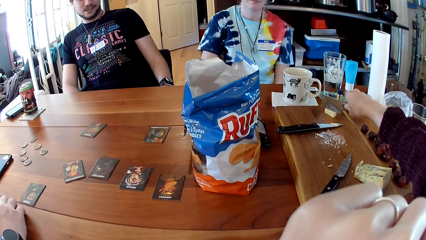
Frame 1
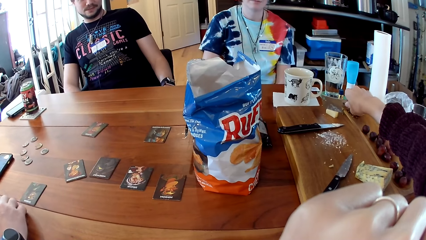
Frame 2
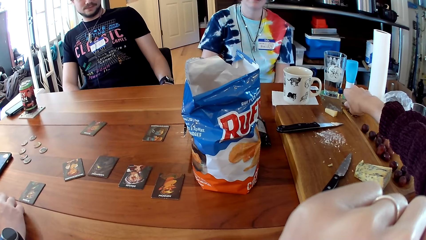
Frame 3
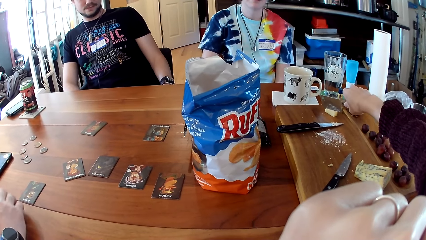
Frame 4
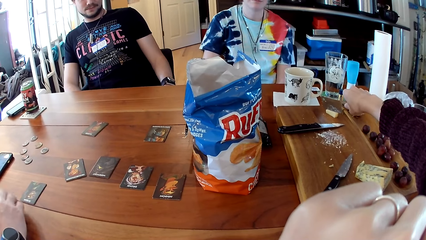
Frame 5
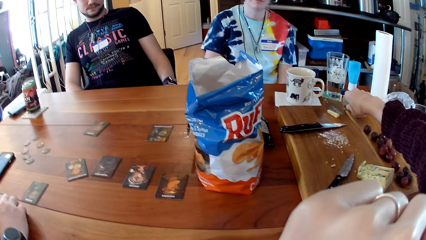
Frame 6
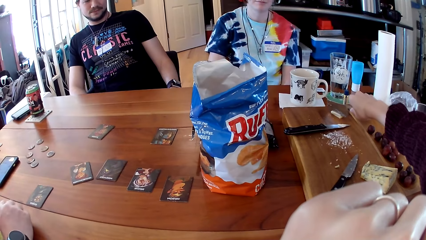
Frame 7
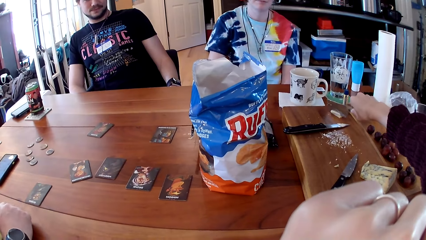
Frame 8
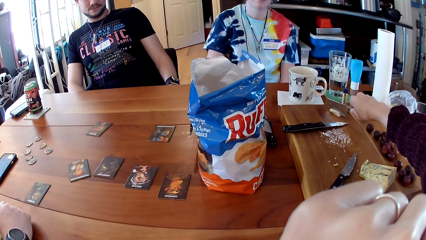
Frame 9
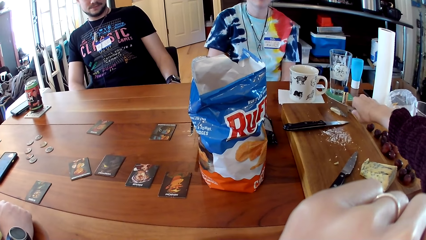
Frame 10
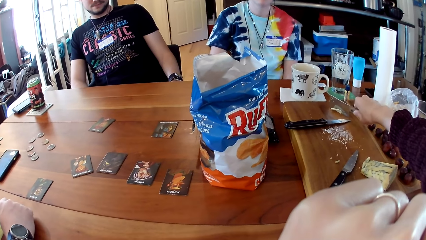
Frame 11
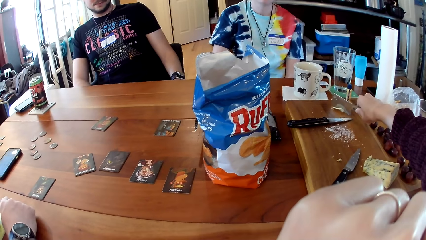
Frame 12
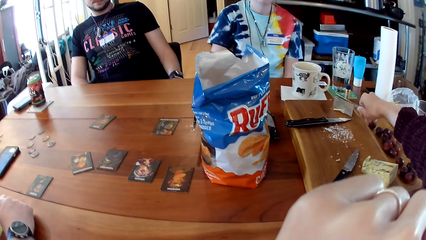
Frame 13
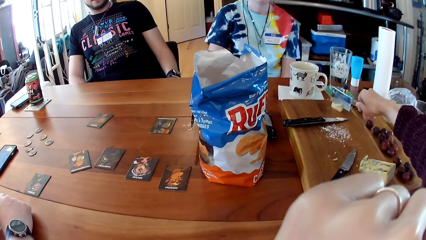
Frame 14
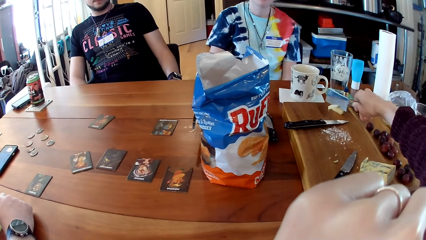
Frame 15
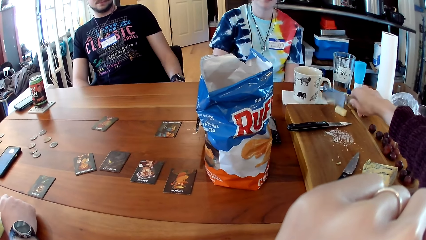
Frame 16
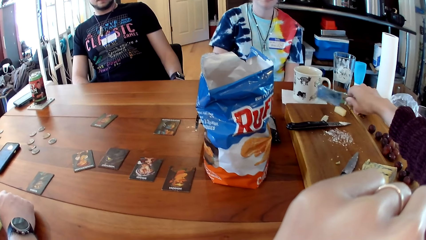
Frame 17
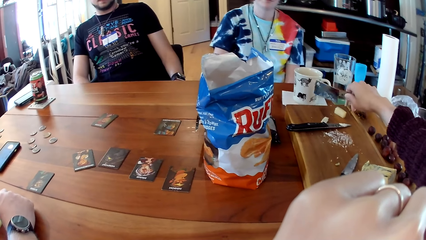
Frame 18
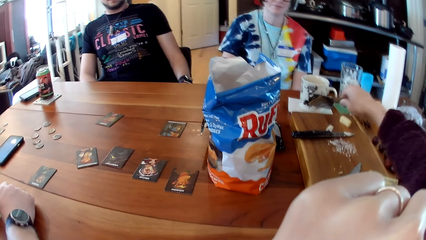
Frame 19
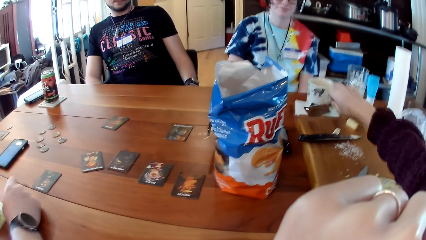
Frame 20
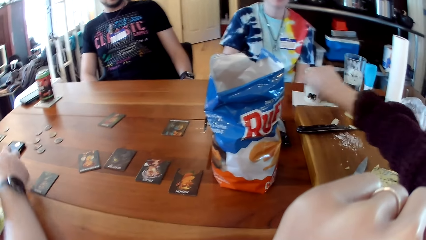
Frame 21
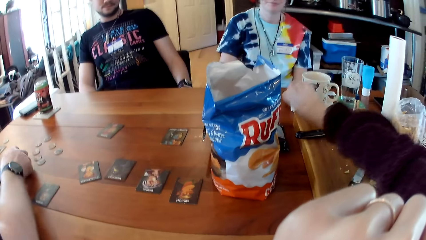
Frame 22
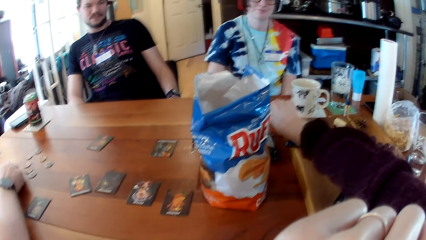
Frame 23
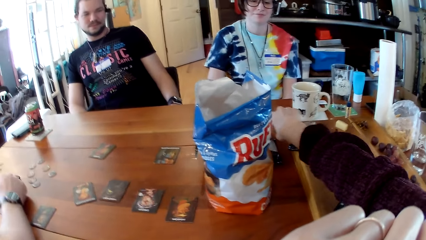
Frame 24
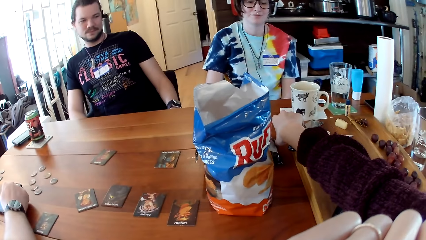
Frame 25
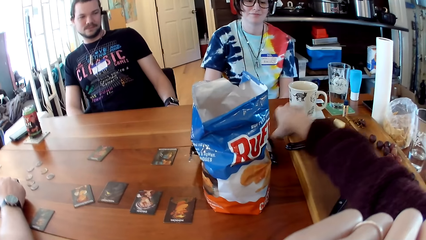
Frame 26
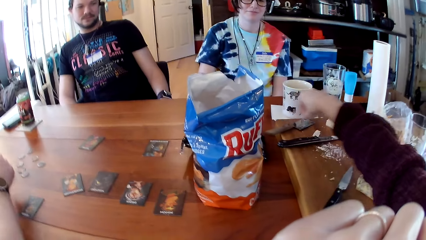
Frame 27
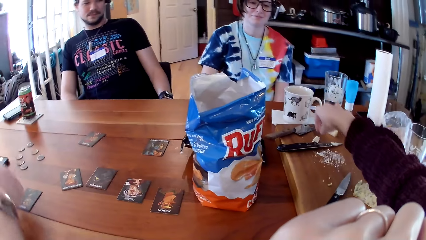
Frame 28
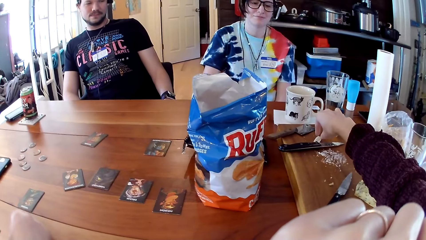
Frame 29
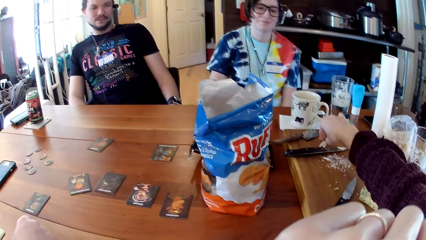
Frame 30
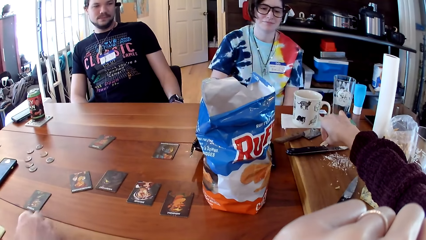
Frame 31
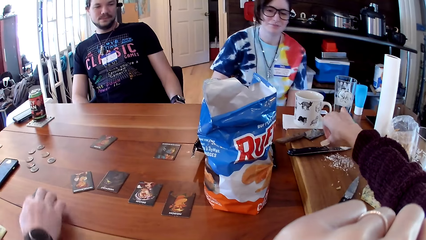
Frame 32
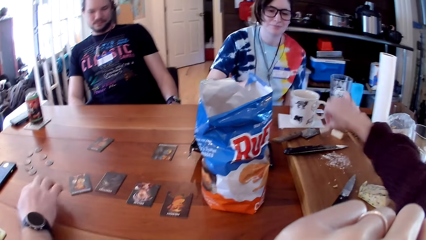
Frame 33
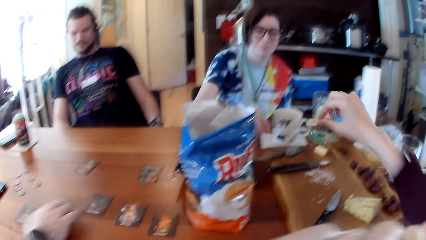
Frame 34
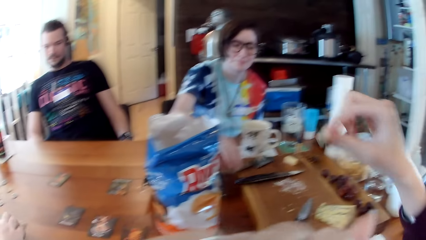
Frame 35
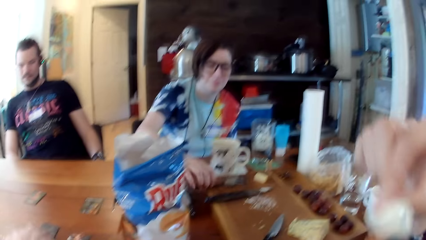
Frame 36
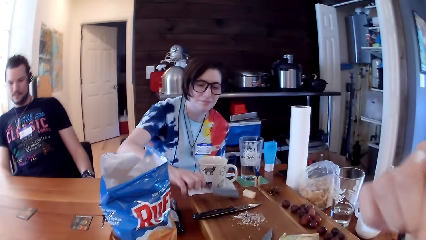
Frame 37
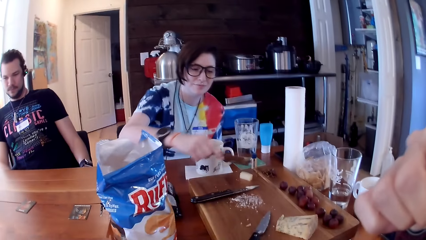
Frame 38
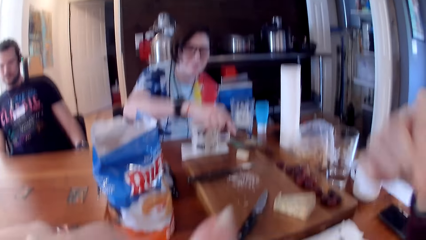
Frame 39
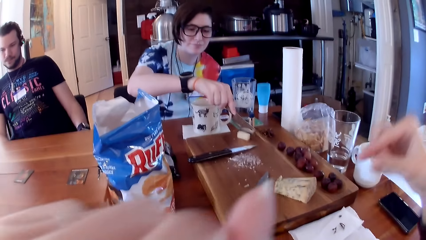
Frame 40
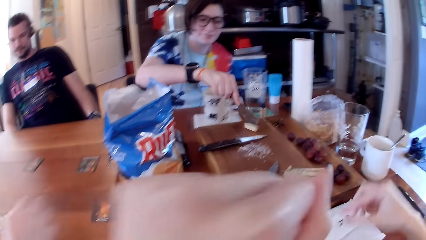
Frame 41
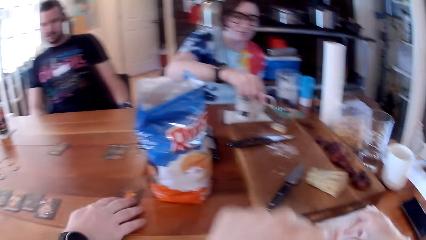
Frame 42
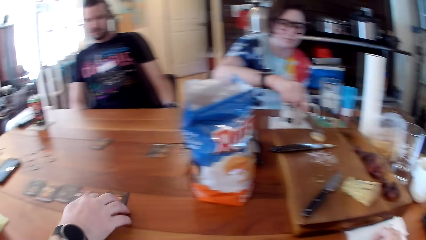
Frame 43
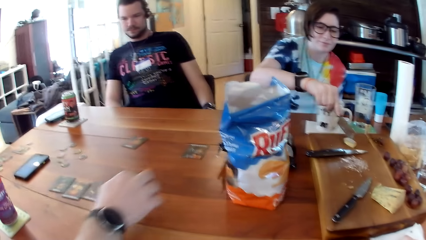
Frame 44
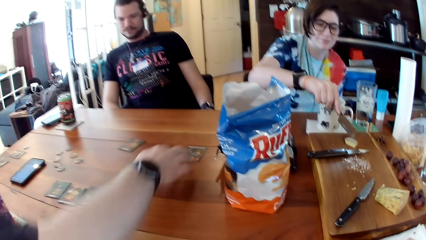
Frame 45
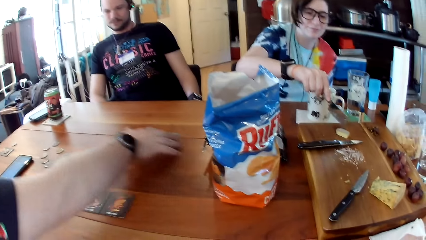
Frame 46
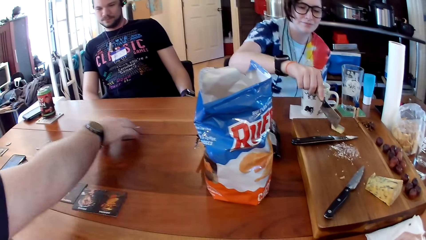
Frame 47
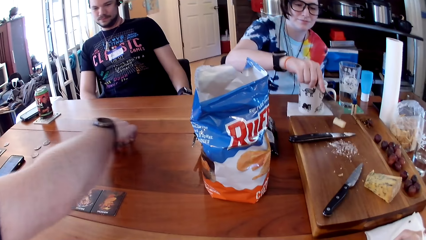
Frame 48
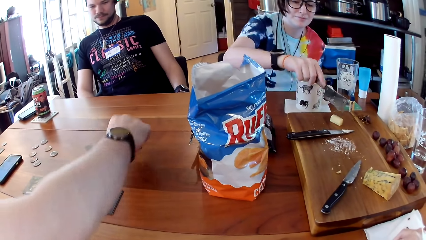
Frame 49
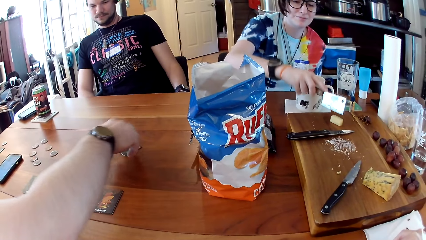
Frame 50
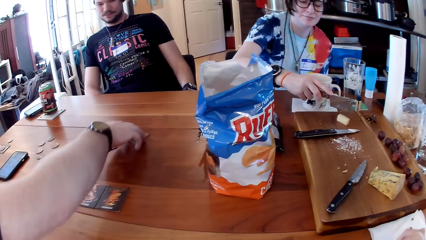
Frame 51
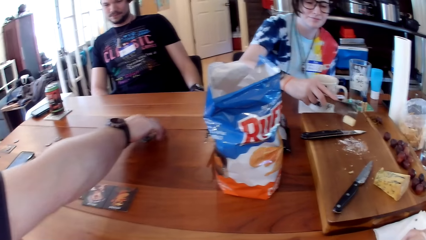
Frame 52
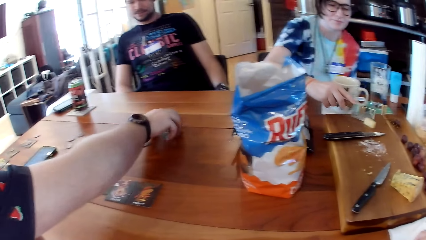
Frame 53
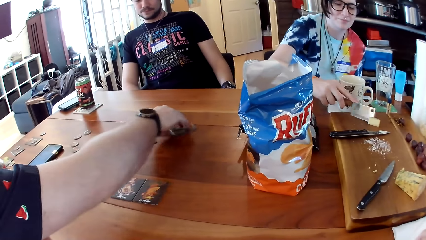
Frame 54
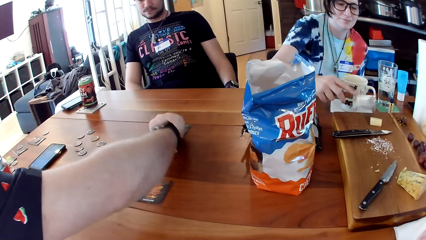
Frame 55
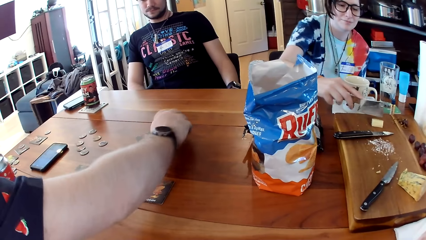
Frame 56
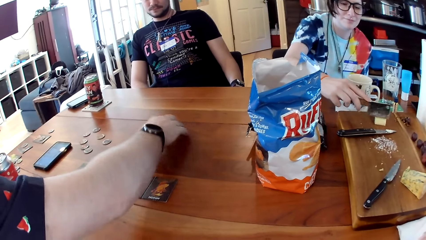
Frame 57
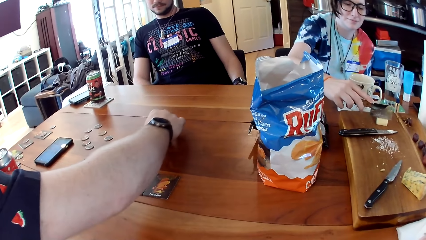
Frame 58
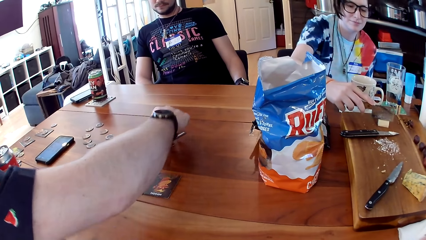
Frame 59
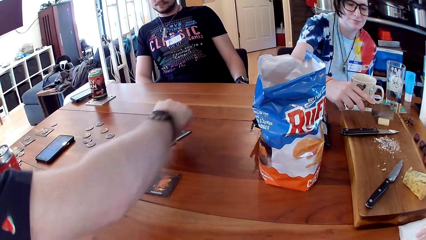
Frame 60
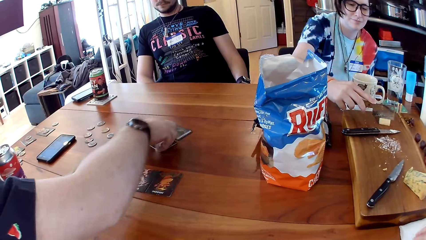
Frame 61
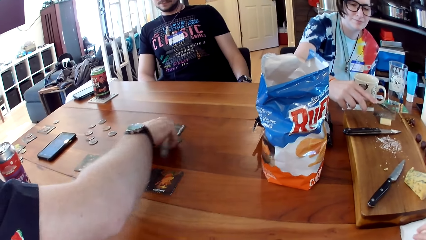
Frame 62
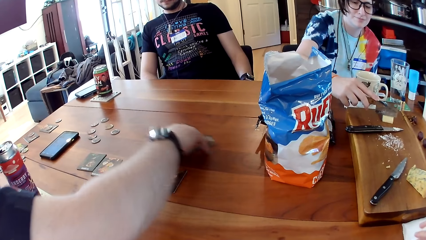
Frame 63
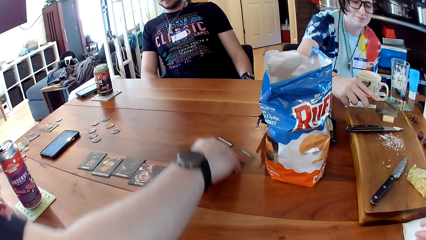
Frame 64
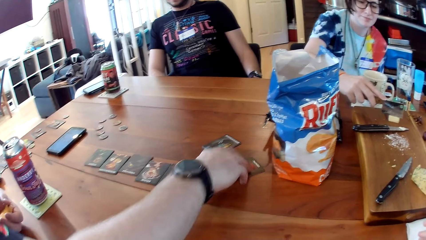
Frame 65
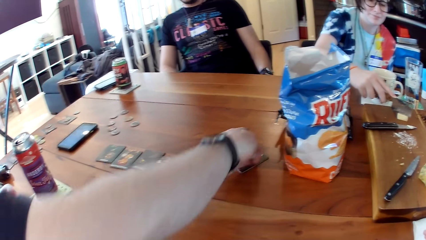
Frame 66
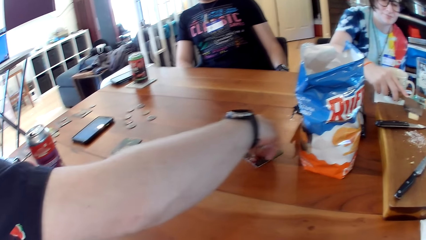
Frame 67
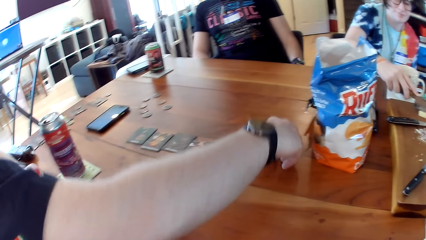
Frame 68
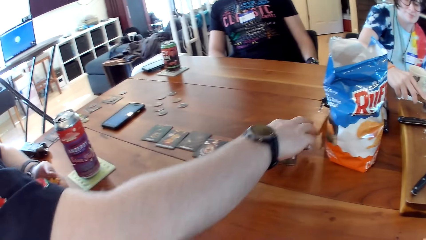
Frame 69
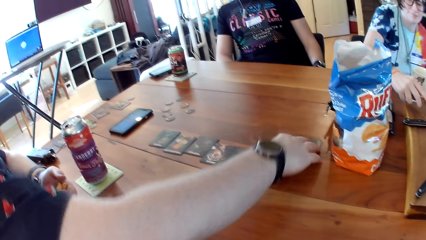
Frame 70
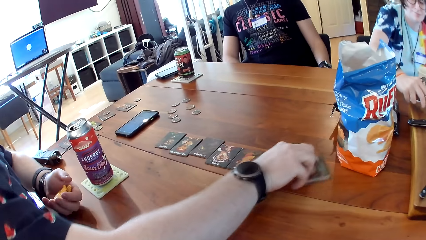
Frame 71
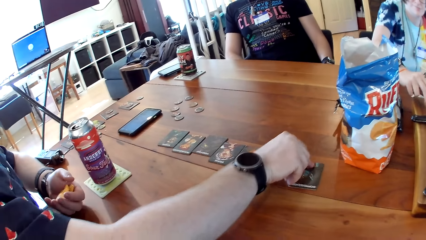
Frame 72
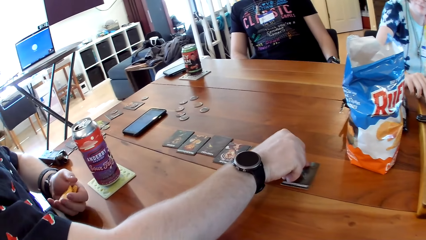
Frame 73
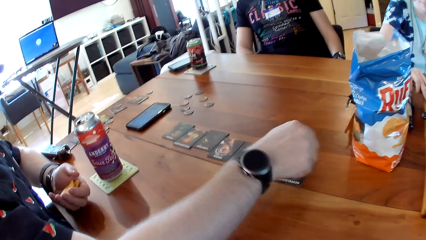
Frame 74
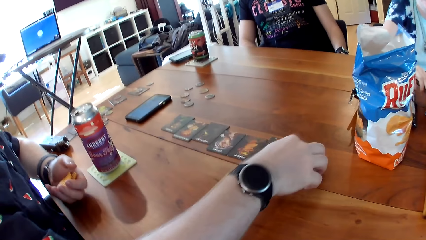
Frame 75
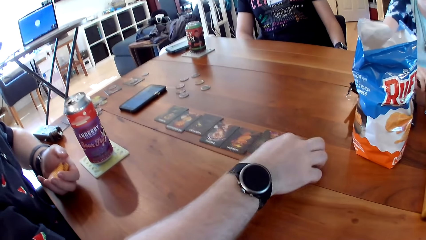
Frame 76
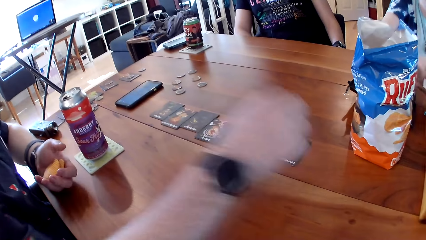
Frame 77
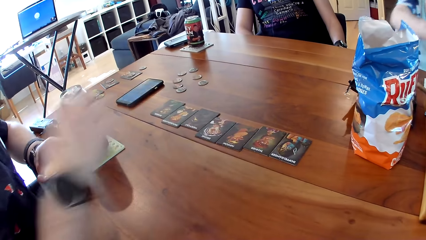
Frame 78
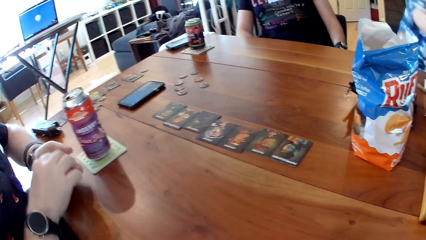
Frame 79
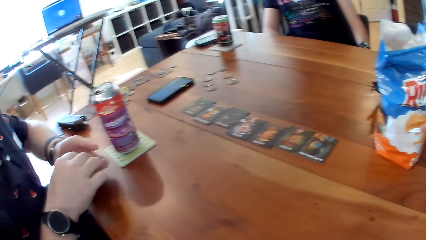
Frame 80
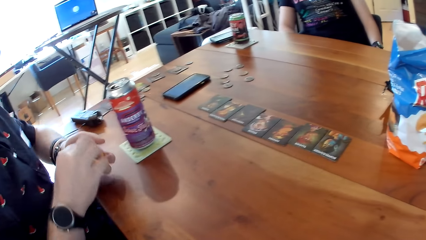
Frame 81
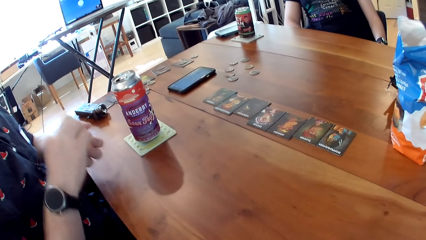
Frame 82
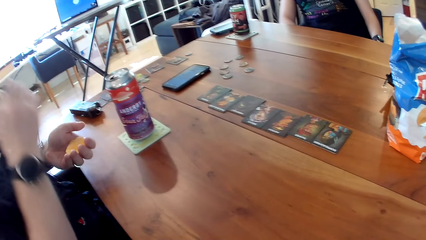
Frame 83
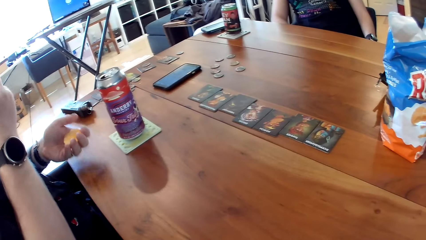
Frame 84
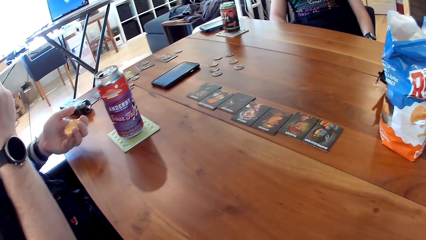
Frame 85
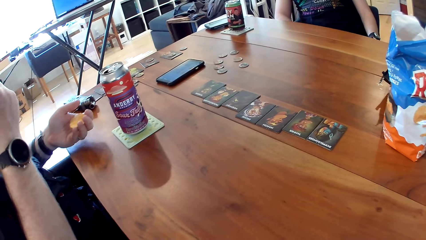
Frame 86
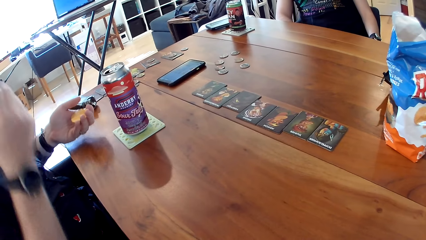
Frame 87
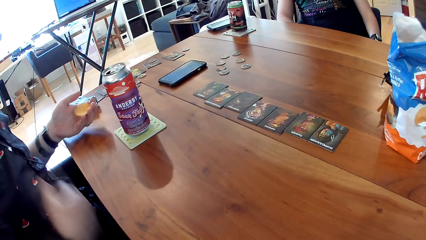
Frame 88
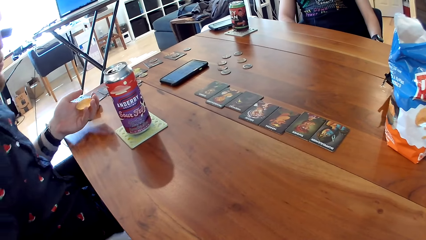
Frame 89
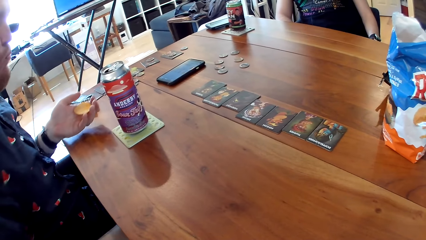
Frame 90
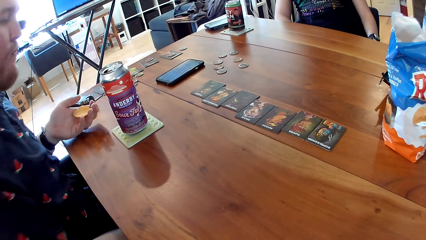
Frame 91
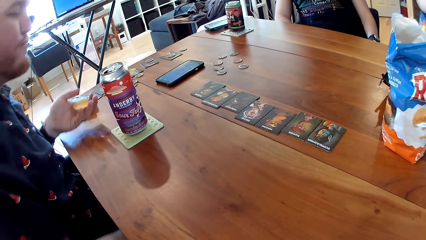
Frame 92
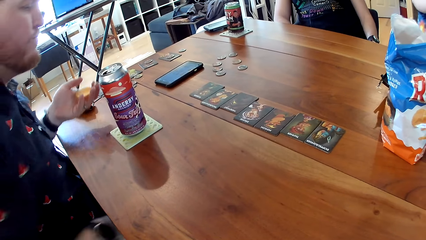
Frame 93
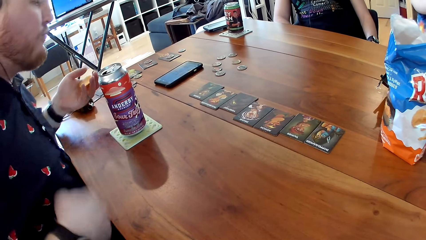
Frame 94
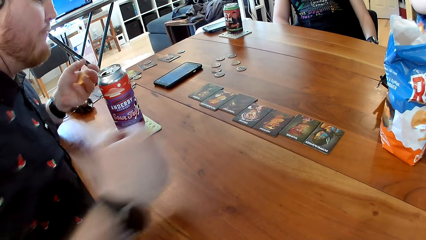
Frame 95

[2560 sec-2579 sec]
The camera wearer cuts a cake or cheese with the knife on the table with her right hand. She drops the knife on the table with her right hand. A man operates the phone on the table with his right hand. He removes his right hand from the phone. The camera wearer eats the cake from the table with her right hand. She picks up the cheese from the table. A woman takes the knife from the table with her right hand. She cuts the cake with the knife on the table with her right hand. The man arranges the cards on the table with his right hand. He moves the cards on the table. He removes his right hand from the table. He eats cereal from his hands.
